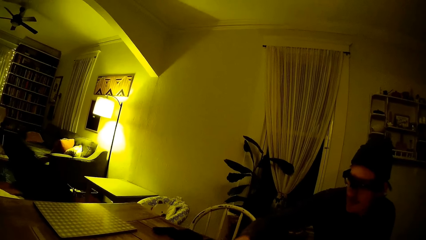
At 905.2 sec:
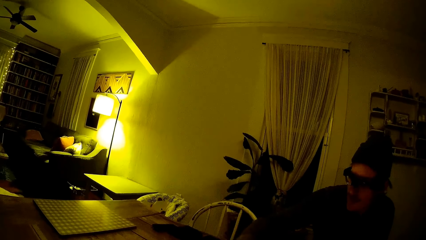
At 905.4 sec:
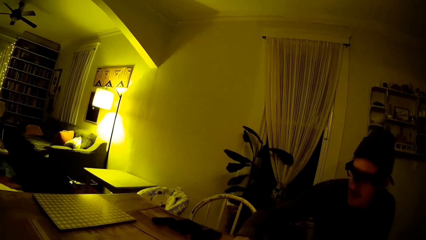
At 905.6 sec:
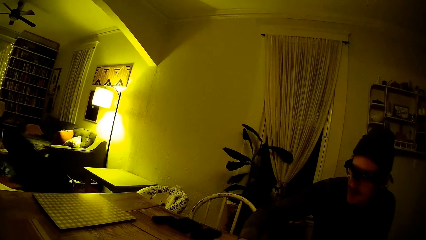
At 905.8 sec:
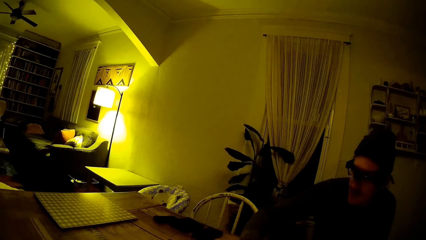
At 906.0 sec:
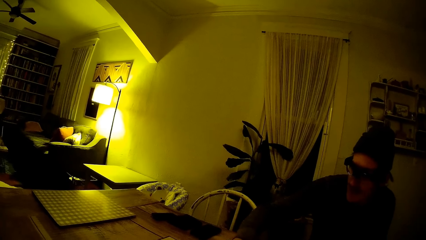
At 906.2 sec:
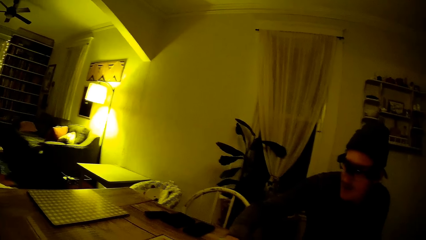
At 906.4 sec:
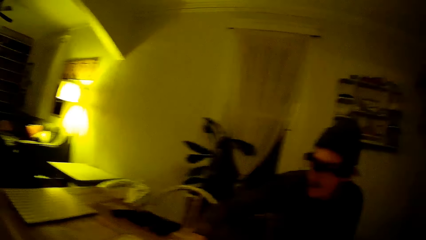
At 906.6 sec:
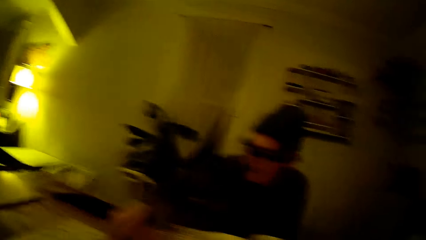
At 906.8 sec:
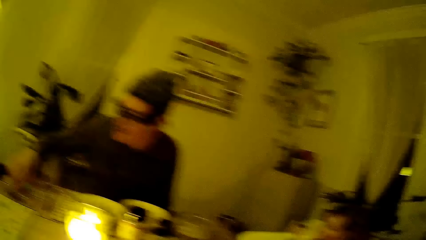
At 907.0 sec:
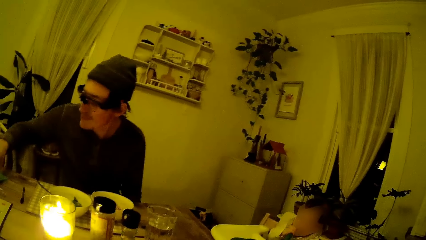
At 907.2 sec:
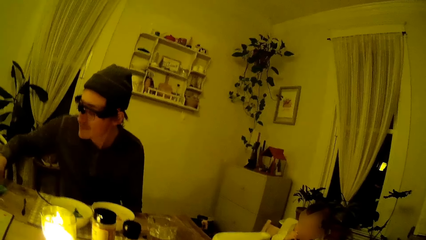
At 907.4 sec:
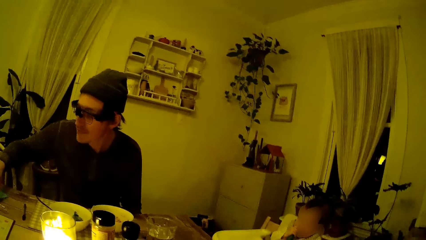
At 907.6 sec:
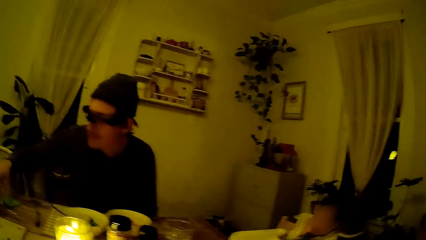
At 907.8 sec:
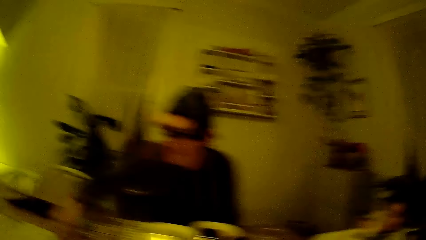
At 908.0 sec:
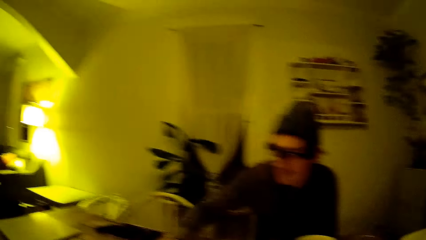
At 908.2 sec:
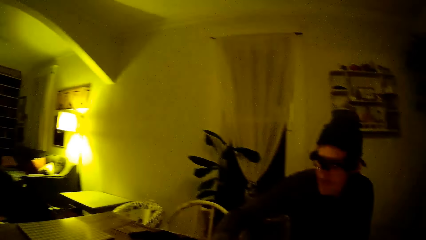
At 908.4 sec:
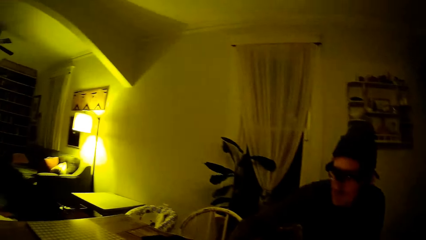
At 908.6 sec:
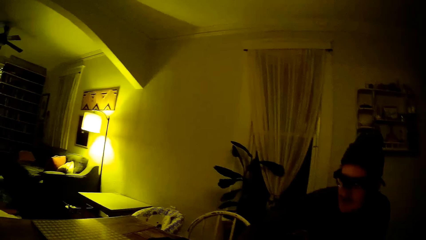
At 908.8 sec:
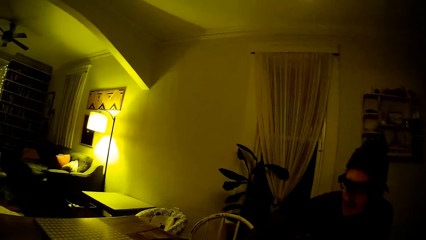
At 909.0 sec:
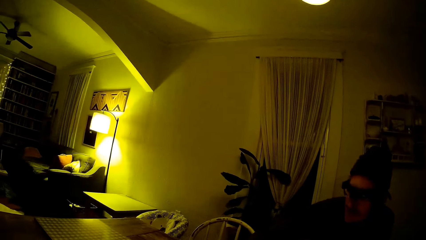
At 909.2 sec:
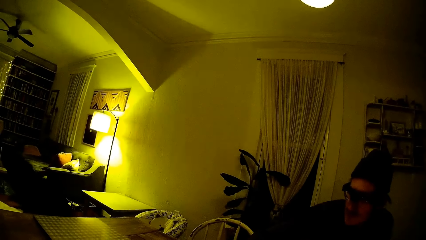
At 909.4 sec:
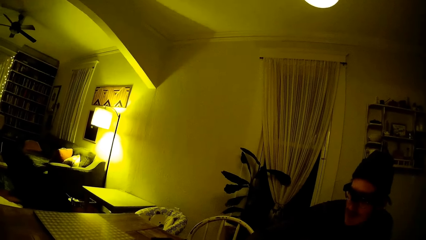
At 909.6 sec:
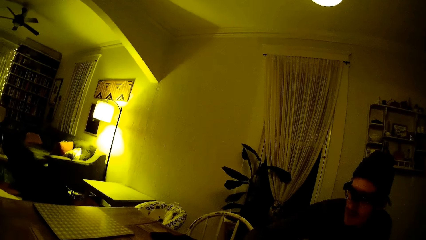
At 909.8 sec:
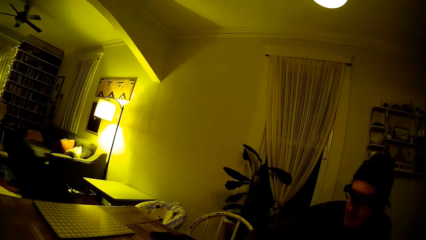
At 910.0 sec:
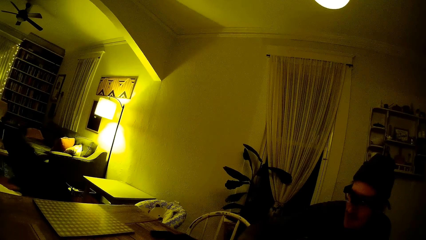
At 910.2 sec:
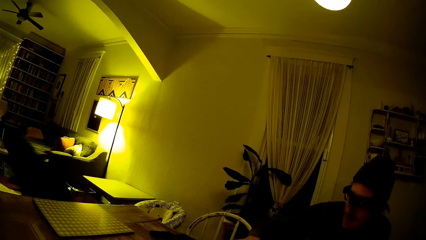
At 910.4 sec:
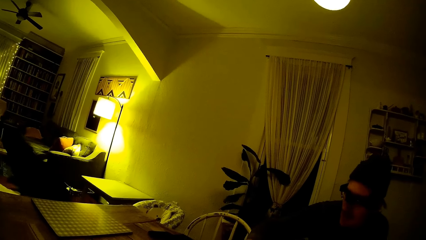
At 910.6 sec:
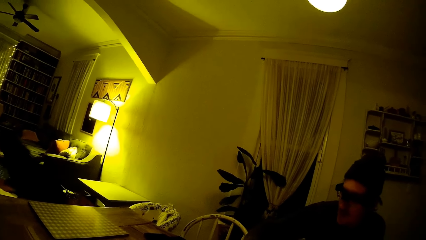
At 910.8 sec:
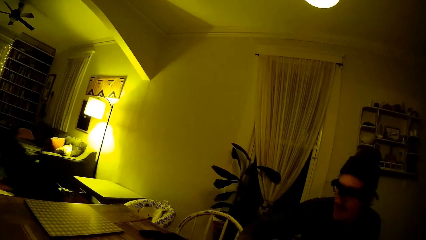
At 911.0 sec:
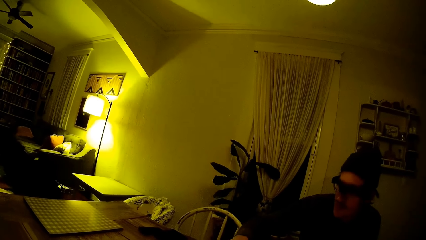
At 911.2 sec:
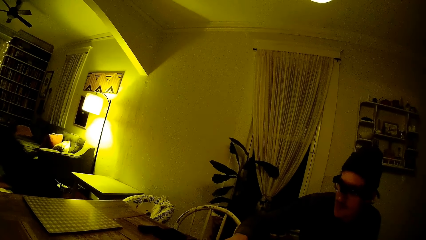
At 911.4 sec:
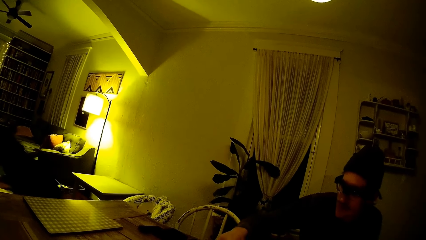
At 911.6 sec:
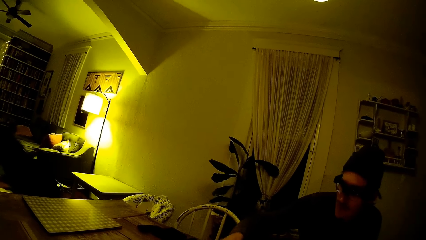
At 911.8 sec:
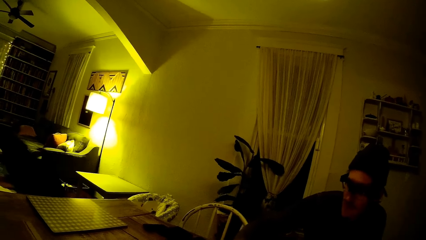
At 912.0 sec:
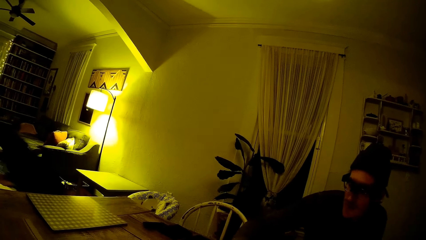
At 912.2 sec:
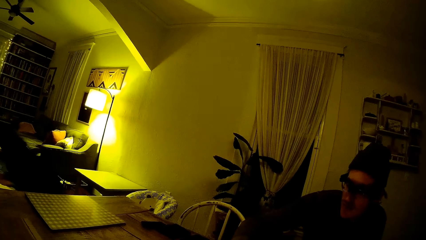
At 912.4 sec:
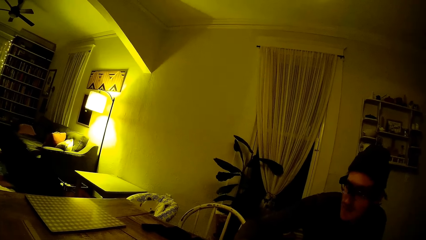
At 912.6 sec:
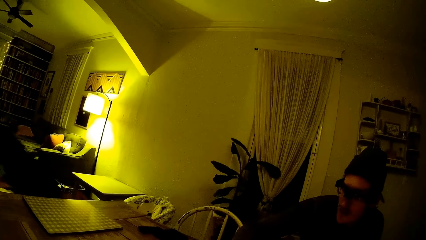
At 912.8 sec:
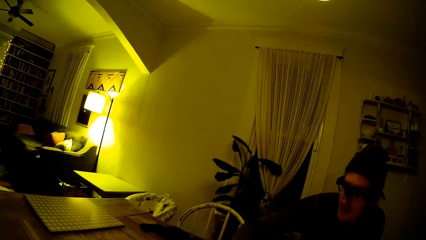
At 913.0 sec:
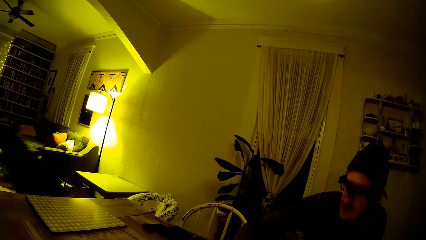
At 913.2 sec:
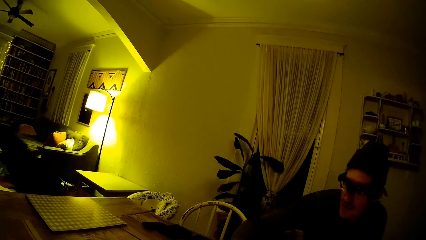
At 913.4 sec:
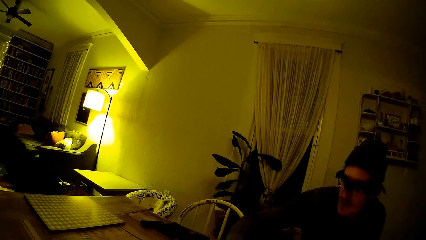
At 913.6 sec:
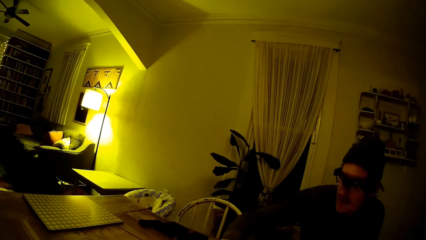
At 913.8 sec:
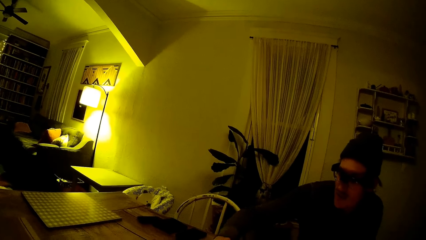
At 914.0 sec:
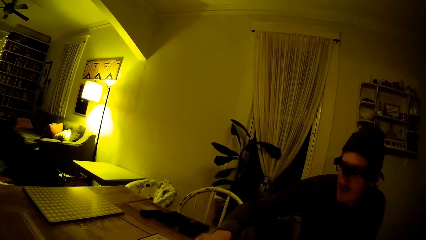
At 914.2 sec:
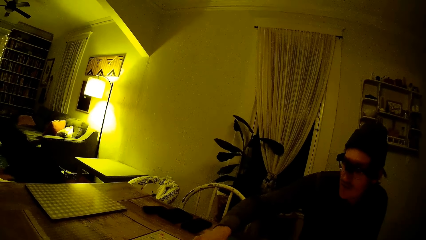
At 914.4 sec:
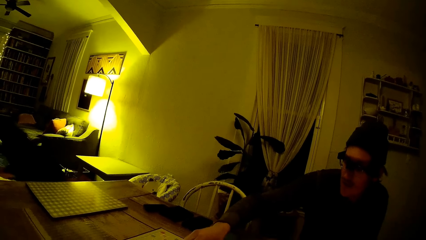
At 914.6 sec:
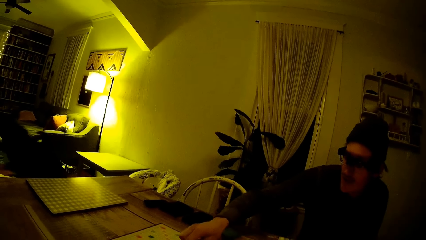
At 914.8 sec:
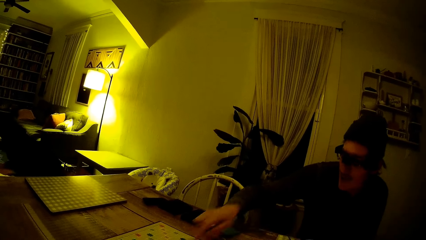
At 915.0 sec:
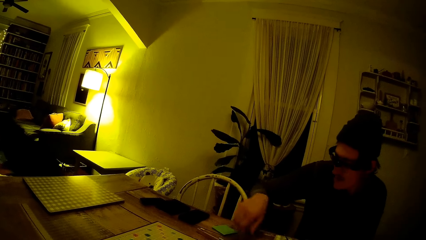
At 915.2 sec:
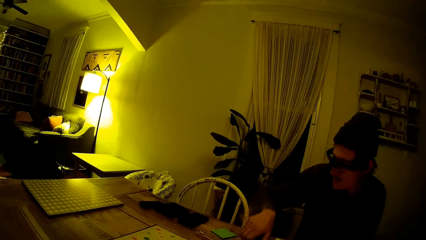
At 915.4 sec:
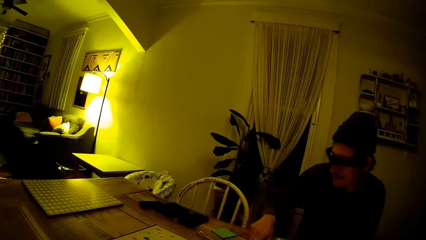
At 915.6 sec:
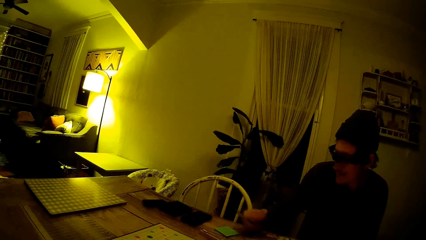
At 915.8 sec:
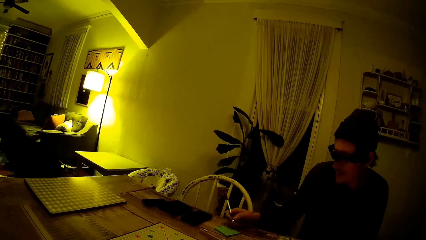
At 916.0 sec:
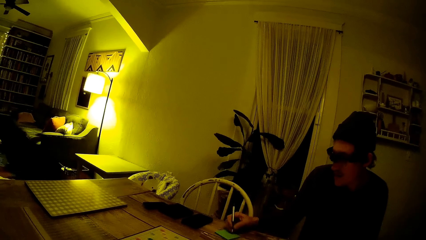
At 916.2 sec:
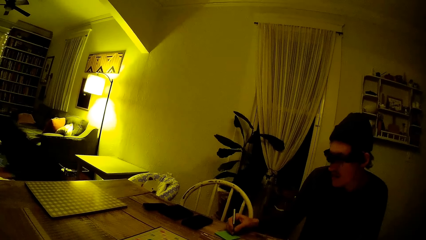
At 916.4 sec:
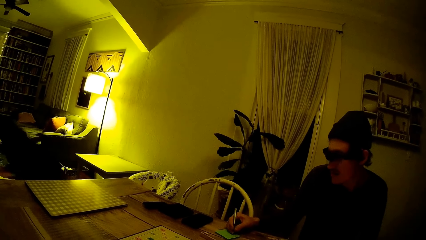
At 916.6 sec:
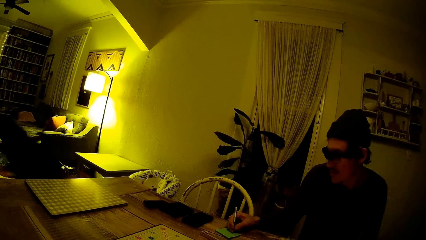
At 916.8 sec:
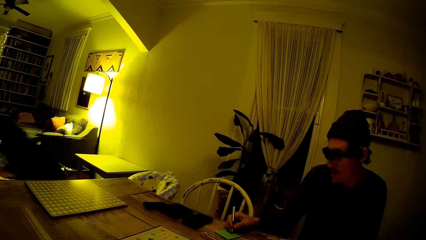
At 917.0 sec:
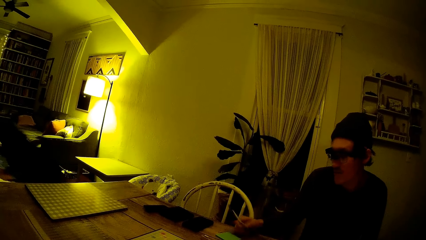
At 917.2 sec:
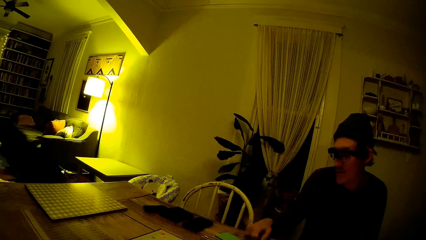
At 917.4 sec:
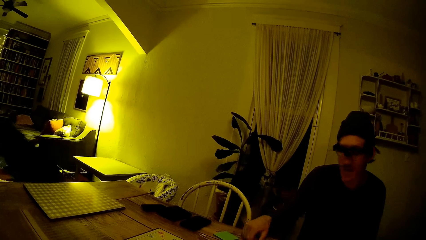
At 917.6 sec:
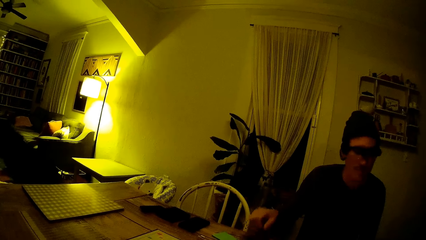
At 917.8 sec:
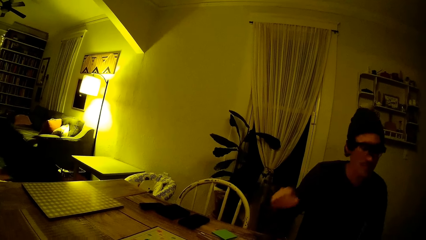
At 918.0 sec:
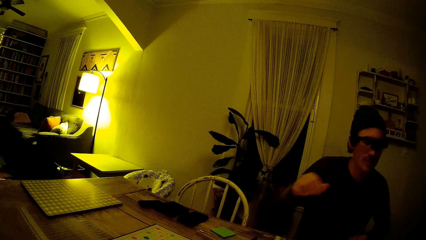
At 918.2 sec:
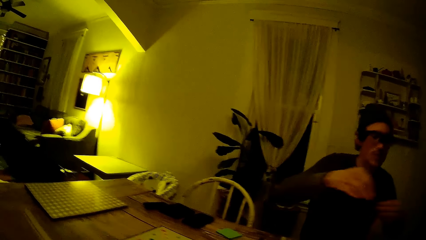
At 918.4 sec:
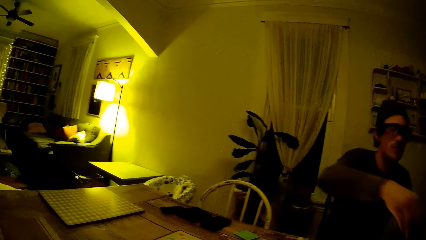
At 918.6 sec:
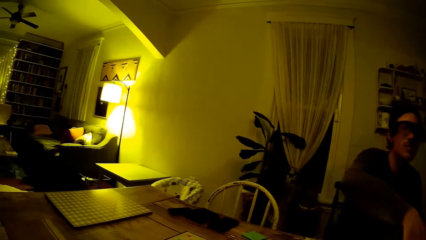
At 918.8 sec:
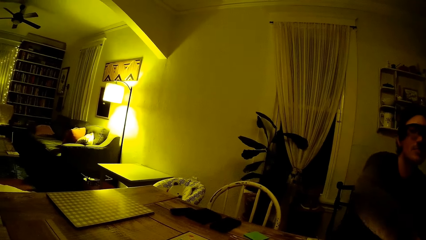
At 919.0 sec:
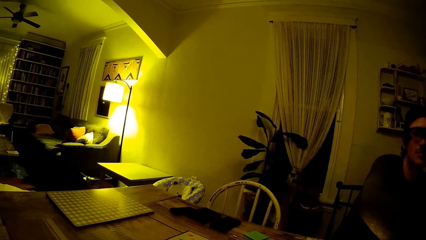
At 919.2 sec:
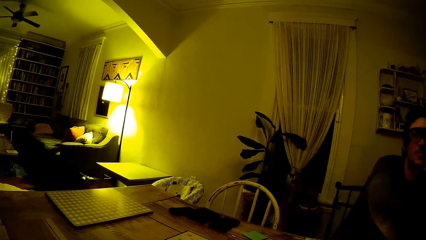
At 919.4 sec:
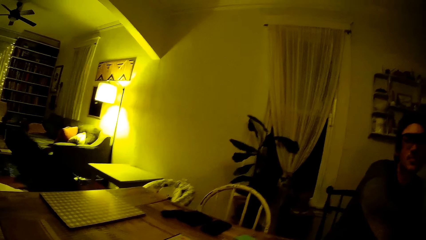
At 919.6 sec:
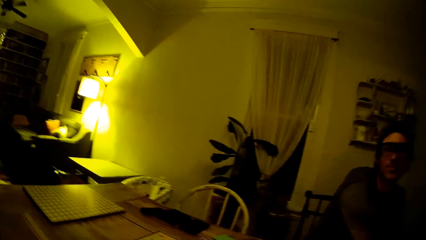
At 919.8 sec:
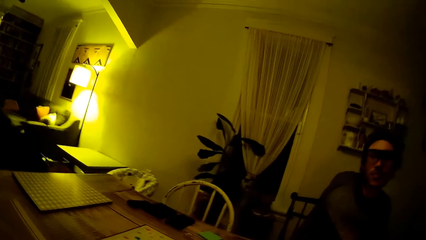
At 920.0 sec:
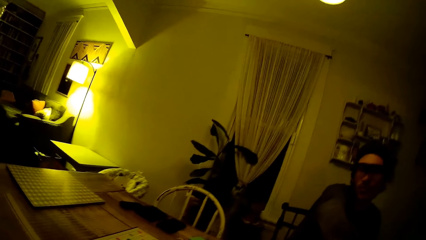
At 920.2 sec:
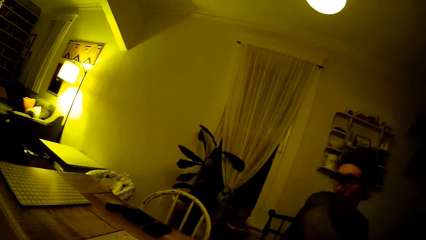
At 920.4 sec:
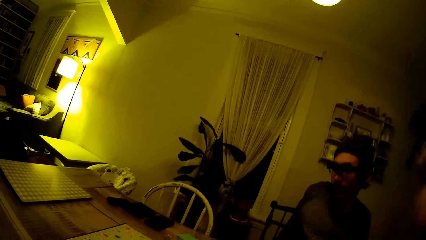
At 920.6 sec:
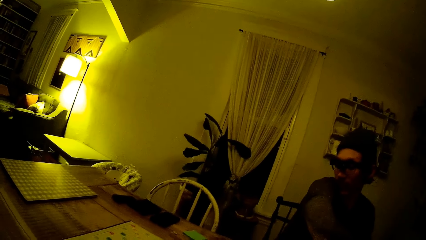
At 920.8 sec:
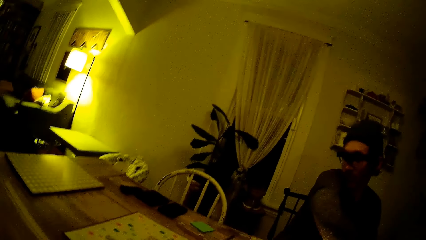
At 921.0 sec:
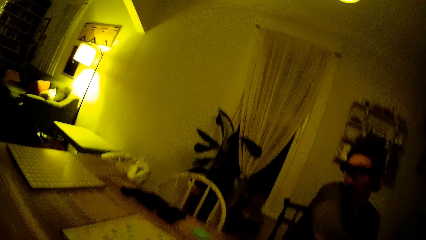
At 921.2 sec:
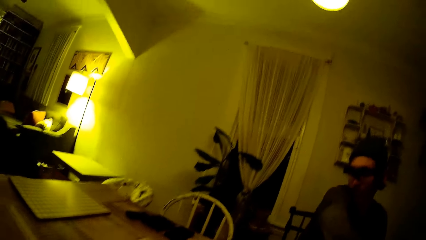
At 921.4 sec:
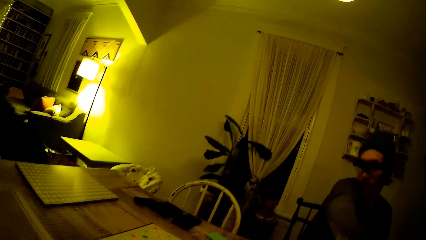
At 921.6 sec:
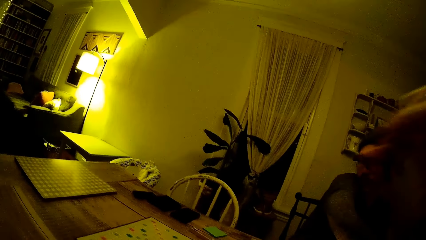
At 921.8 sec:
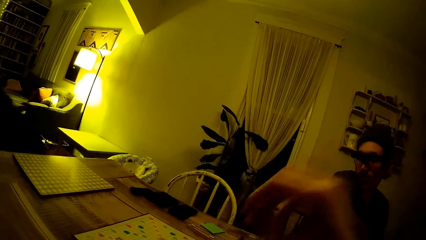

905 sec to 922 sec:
The camera wearer converses with a man. The man writes on a notepad with the pen in his right hand.
